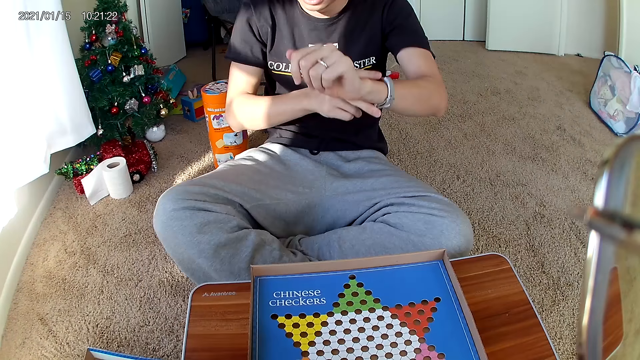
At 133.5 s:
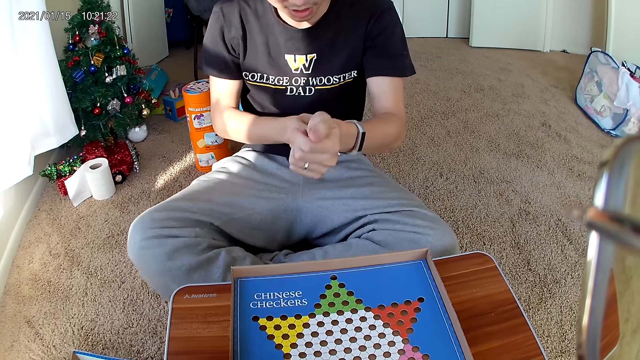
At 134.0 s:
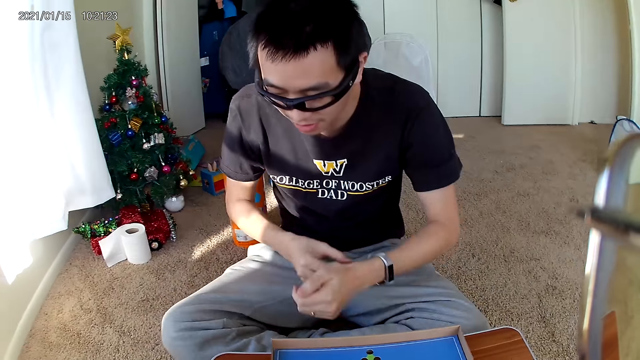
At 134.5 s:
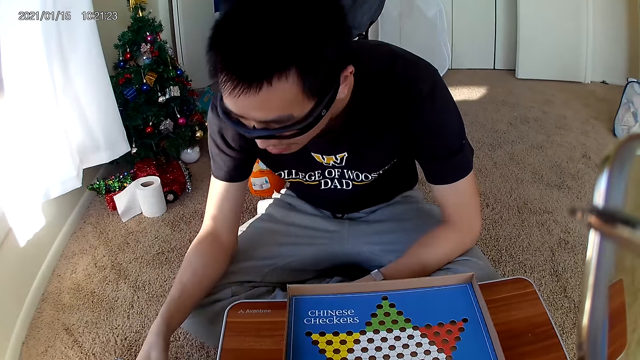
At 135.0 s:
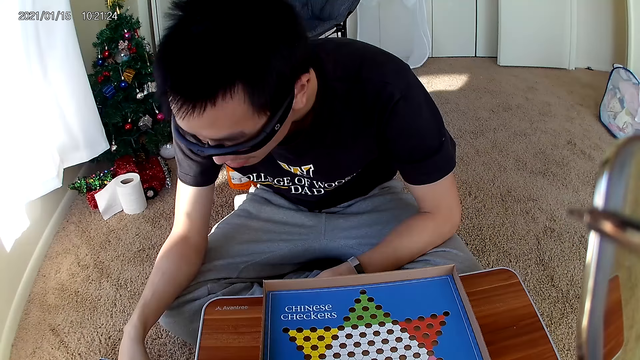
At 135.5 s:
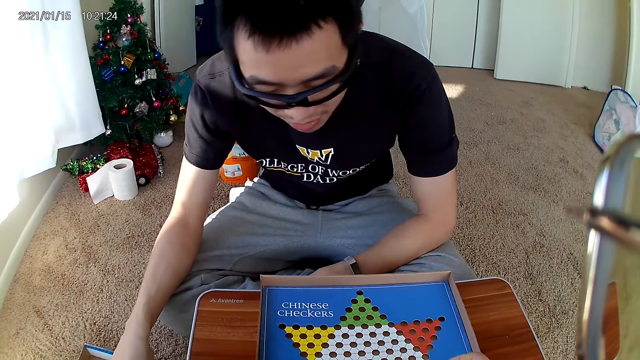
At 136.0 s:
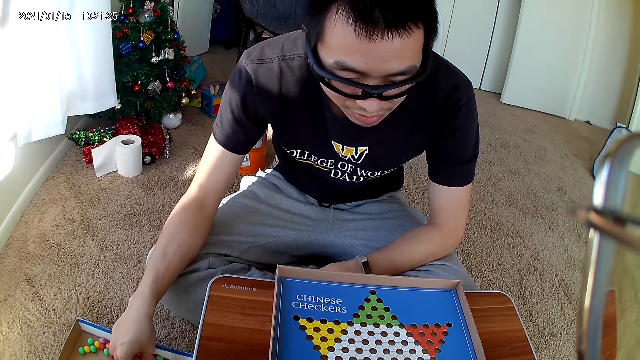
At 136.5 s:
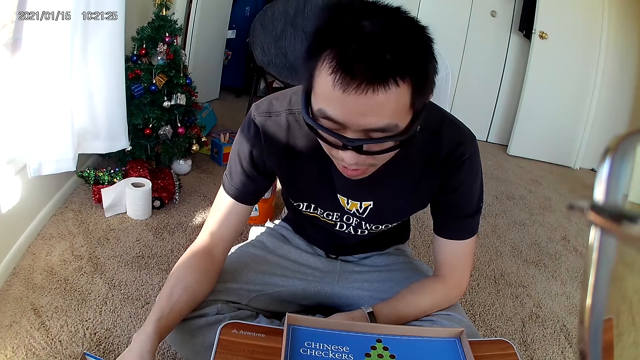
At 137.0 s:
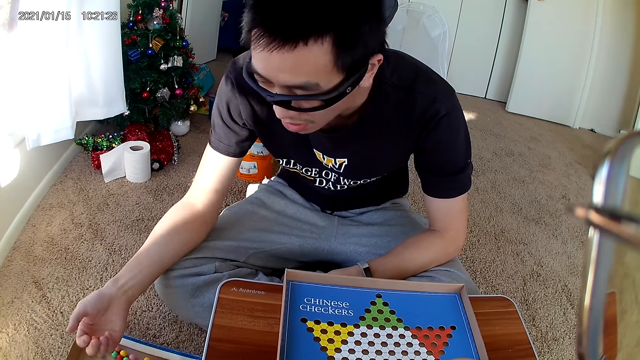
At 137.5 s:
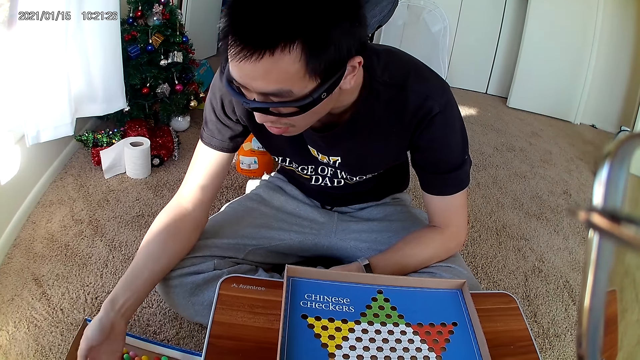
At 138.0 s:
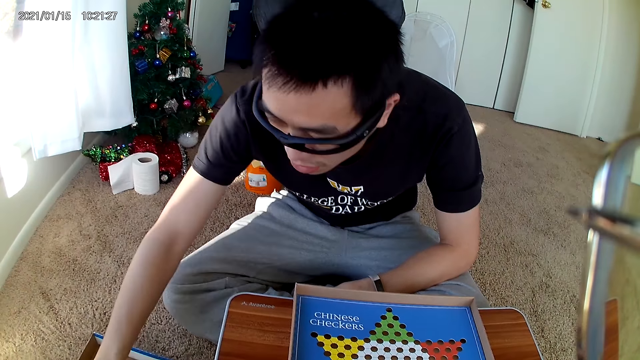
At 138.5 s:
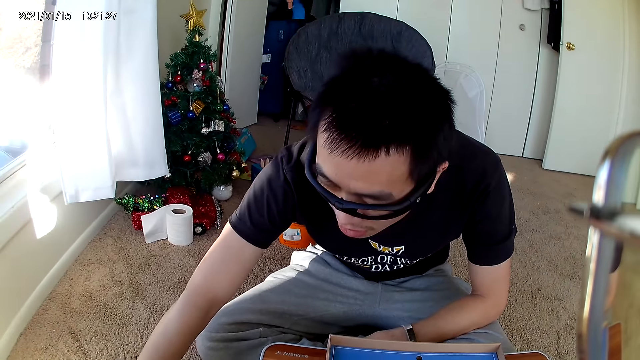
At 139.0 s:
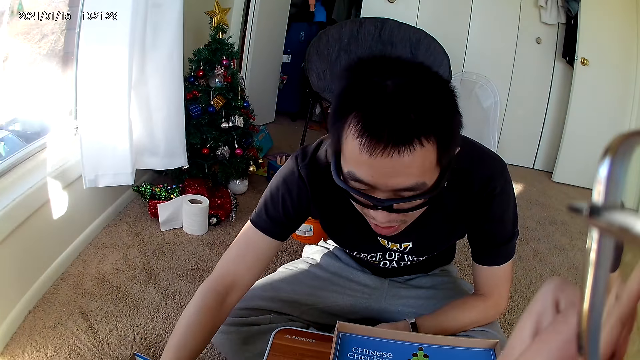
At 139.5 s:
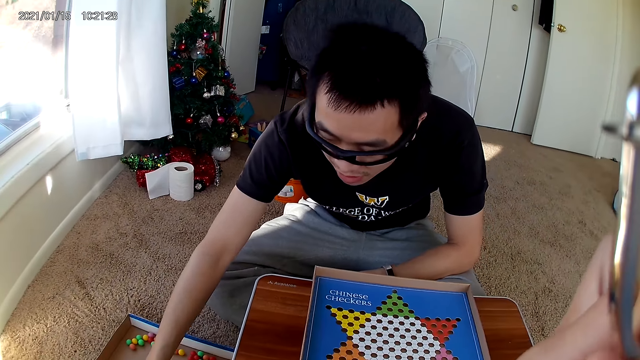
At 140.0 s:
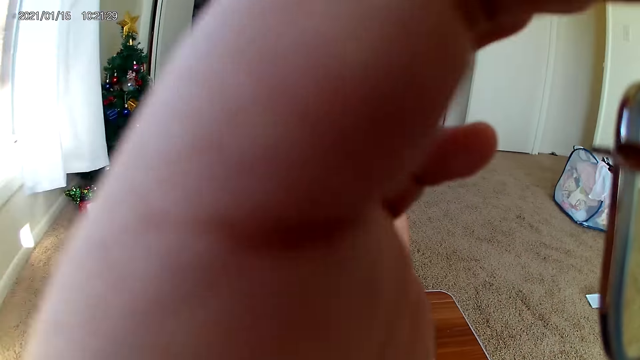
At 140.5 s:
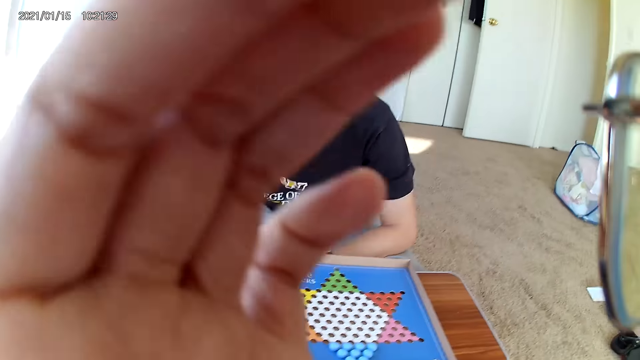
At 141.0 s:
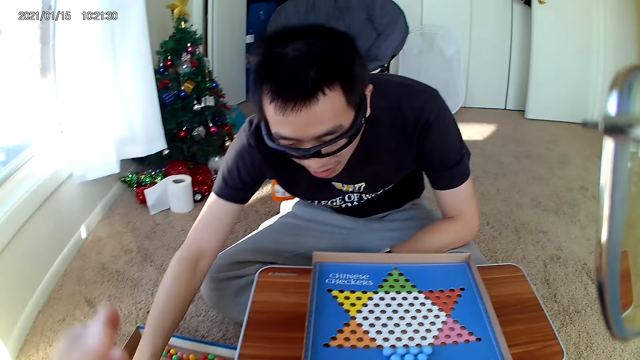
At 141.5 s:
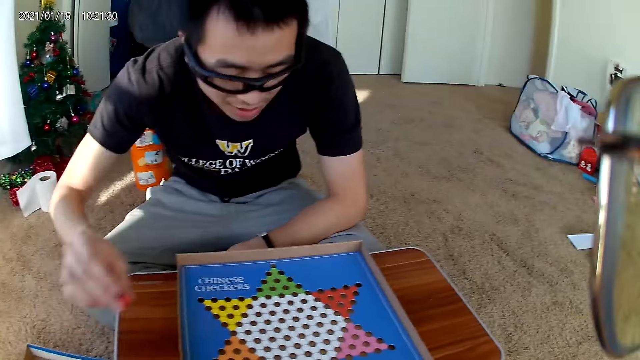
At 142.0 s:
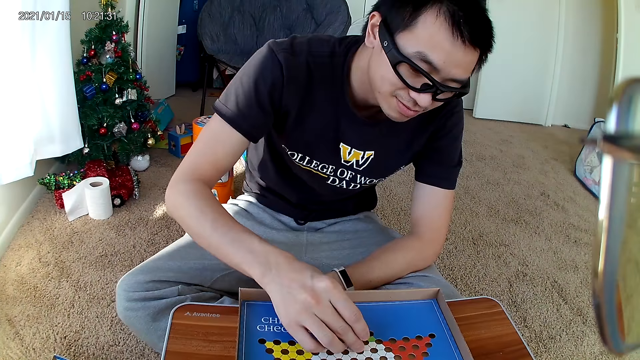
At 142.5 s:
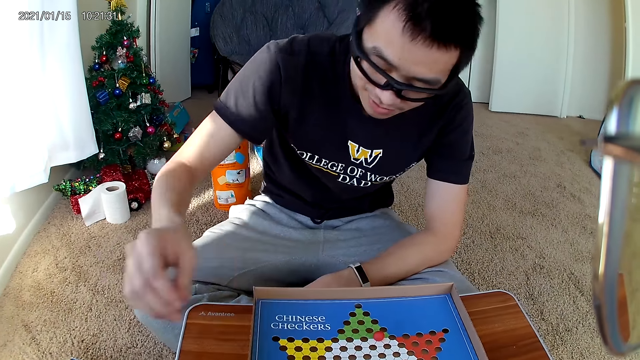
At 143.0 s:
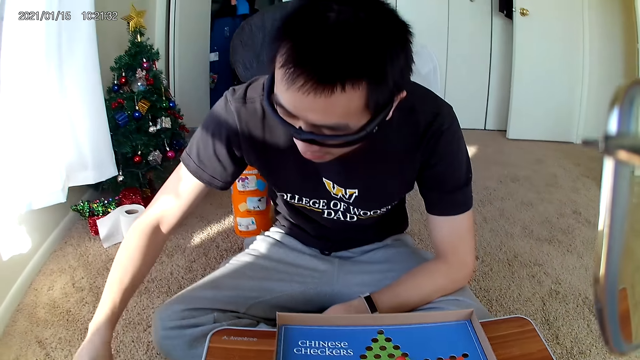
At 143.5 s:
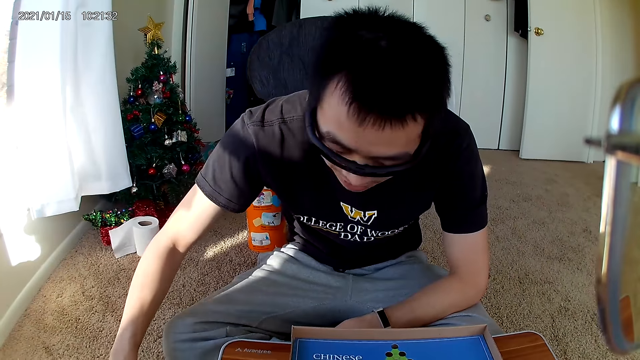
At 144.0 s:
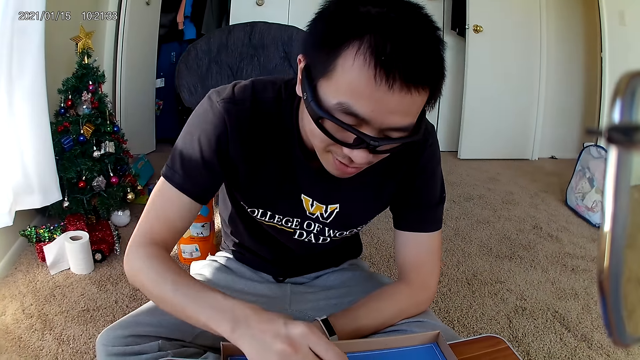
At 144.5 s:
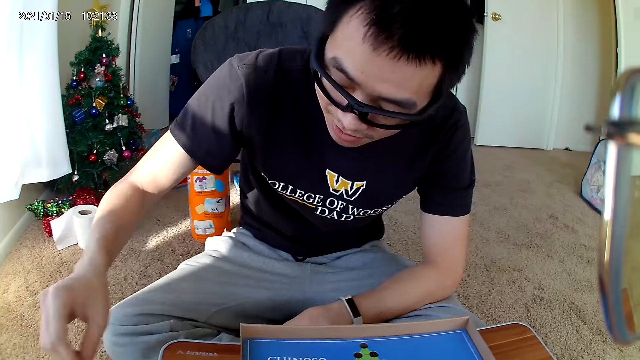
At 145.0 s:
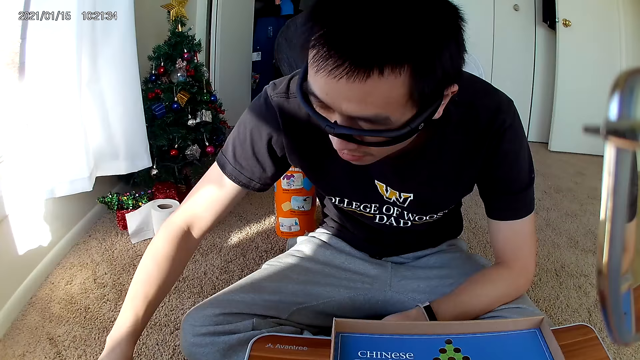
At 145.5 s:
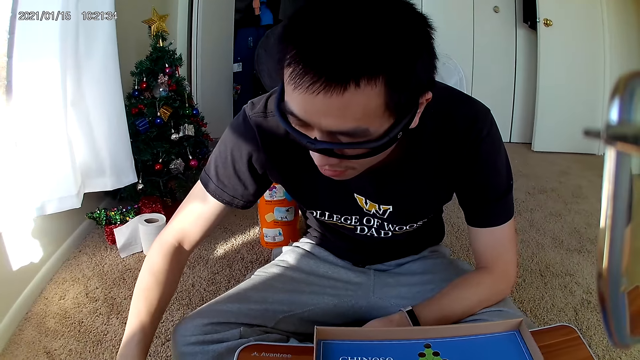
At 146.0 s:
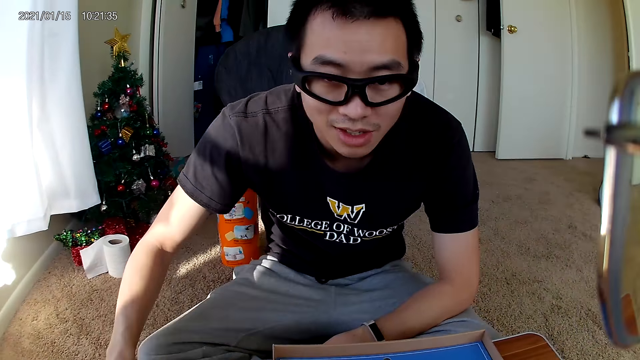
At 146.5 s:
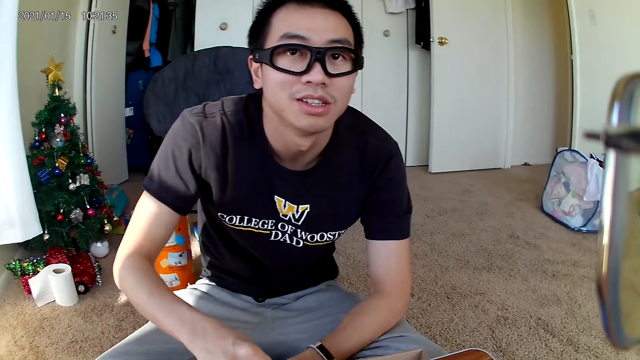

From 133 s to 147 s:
A man picks up a marble from the floor. The camera wearer adjusts the camera. The man places red marble pieces on the checkers board. The man picks up the marble from the floor and puts the marble down on the game board. The man picks up the marble from the floor.

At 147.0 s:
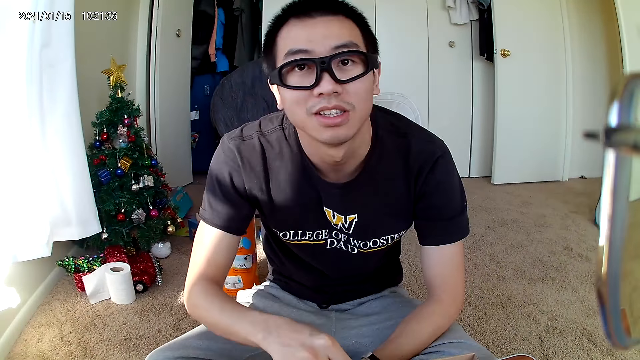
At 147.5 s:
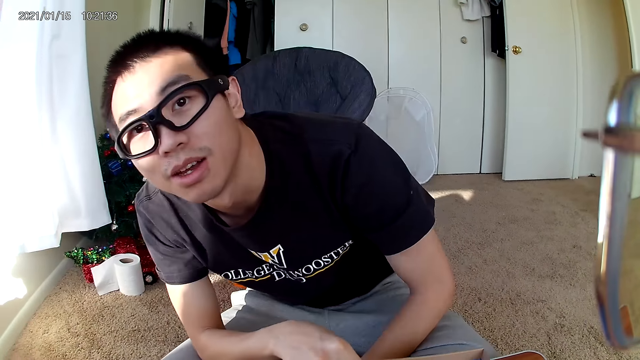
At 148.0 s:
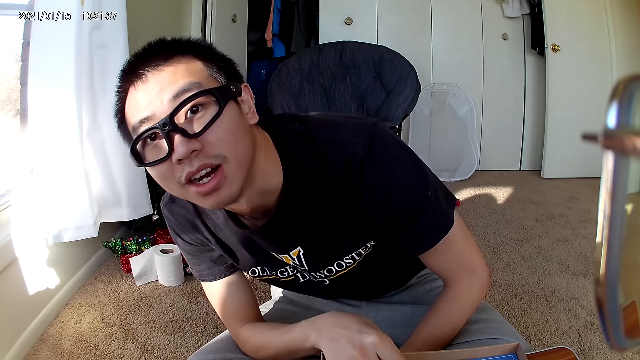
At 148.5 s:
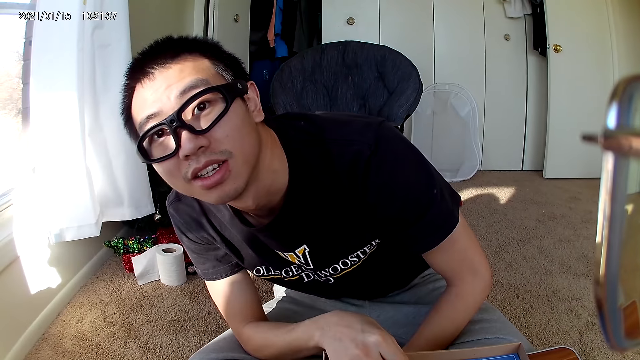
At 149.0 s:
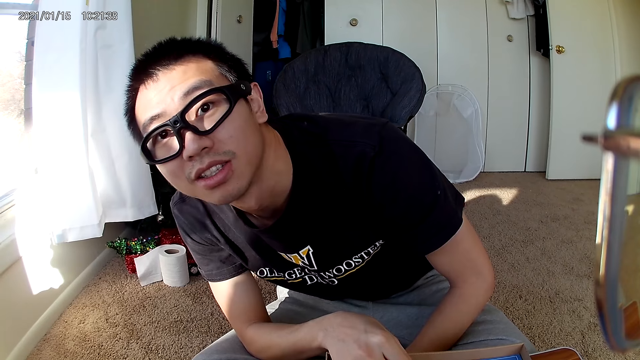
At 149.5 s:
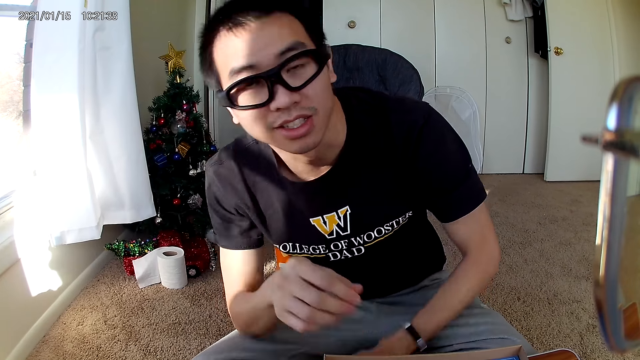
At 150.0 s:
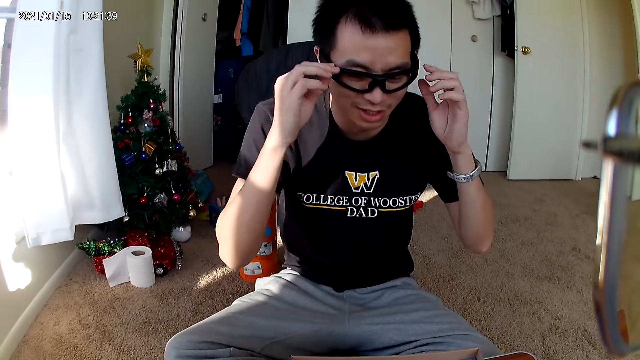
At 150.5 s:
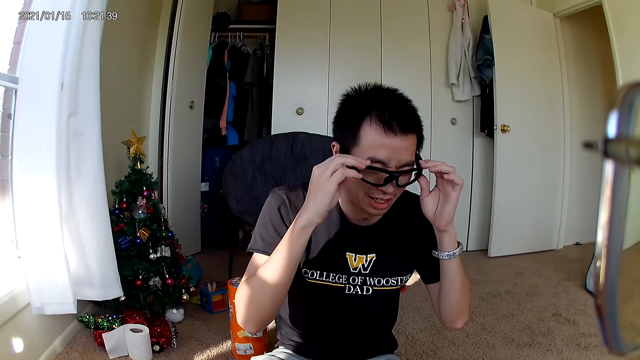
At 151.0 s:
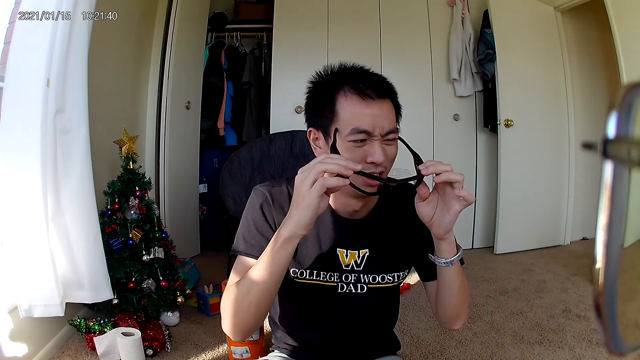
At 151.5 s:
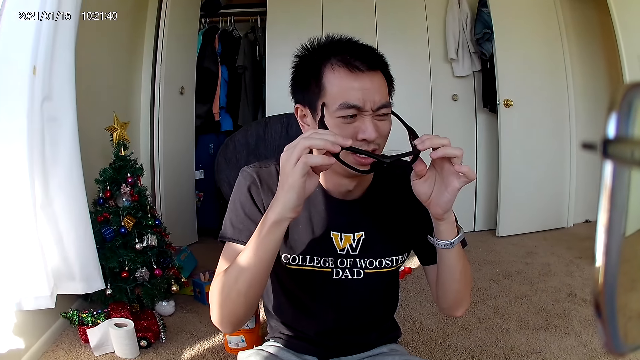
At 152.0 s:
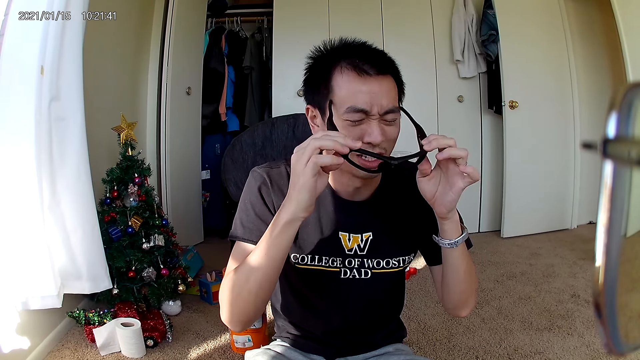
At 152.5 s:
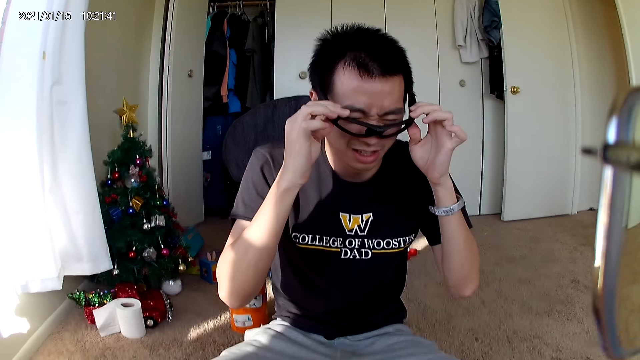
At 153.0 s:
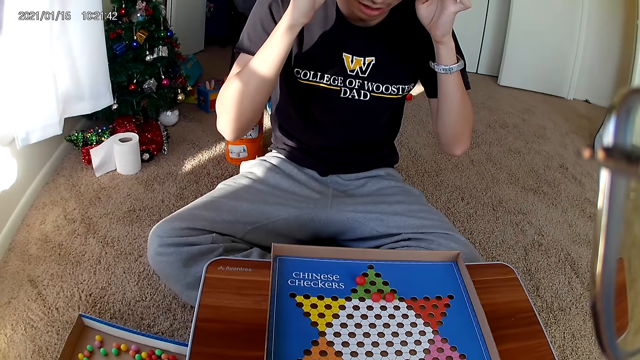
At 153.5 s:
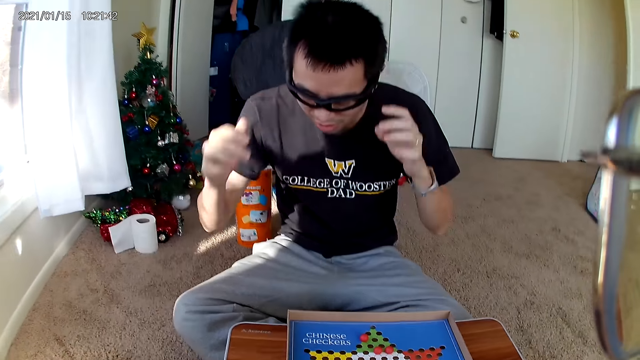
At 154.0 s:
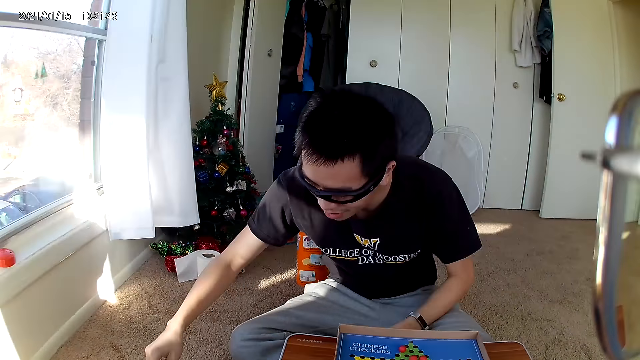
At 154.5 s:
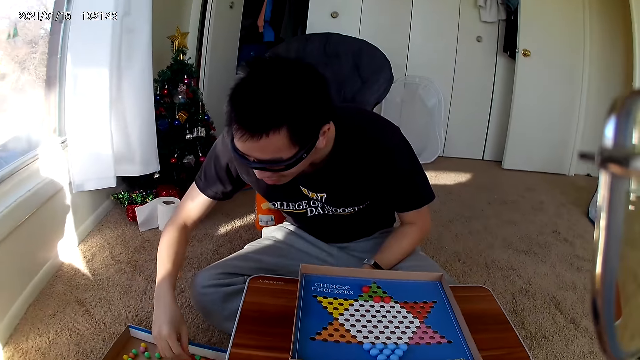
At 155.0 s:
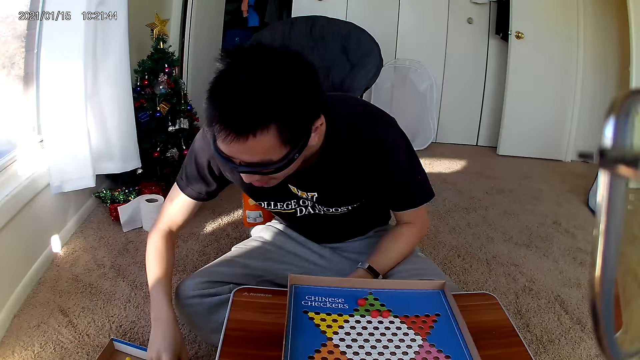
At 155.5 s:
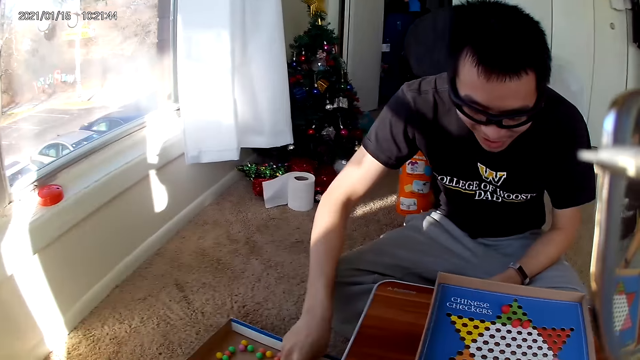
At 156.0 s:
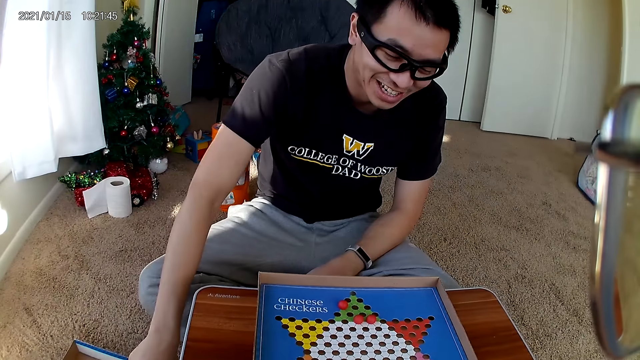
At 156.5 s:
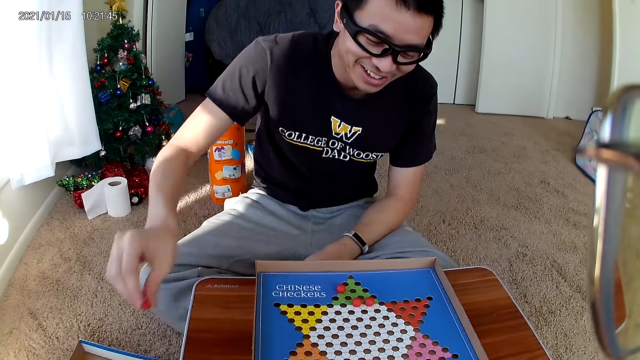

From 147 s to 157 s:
A man looks at the camera wearer. The man checks his glasses. The man removes his spectacles. The man puts on his spectacles. The man takes marble pieces from the carton on the rug.
